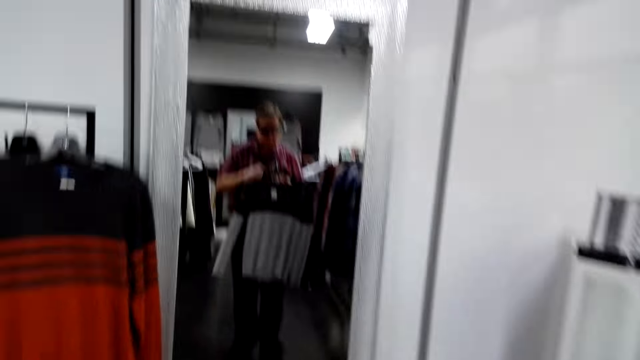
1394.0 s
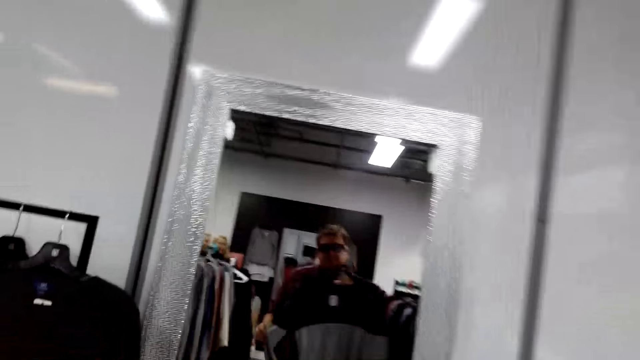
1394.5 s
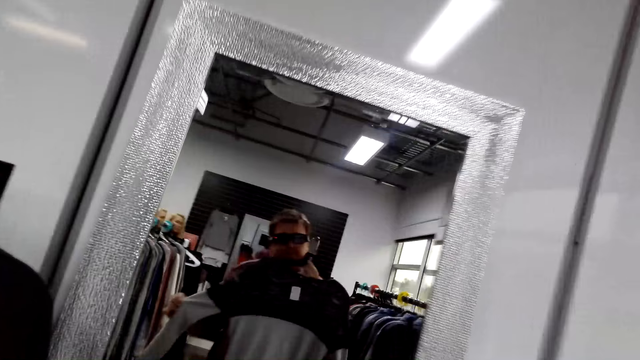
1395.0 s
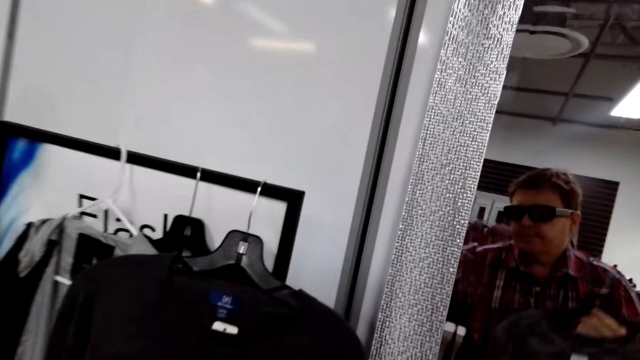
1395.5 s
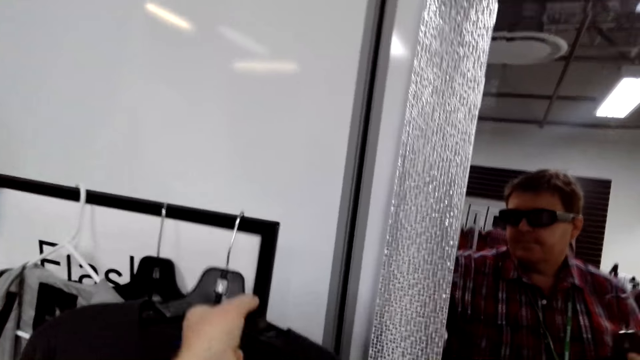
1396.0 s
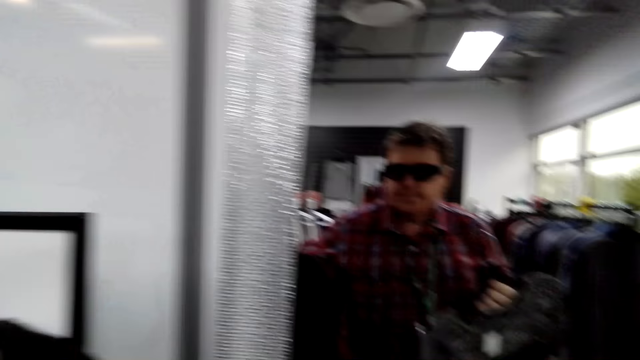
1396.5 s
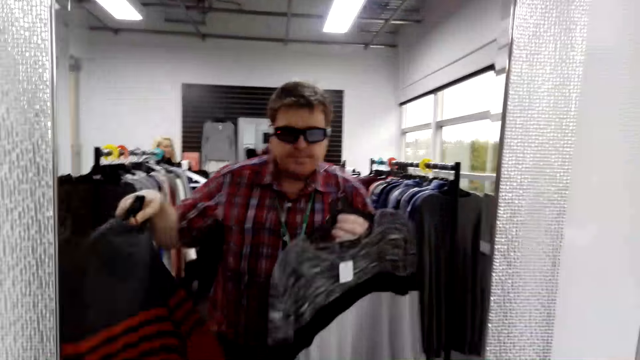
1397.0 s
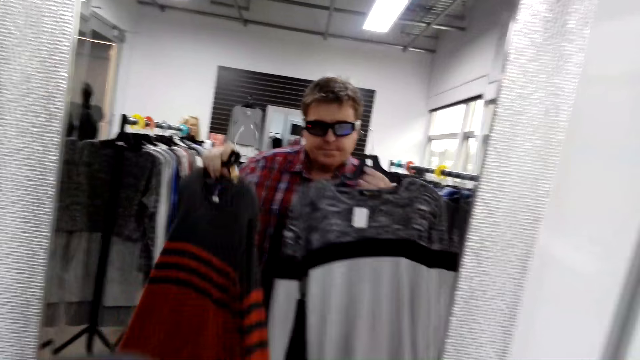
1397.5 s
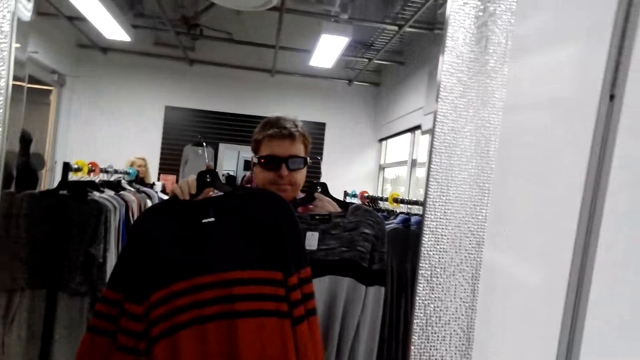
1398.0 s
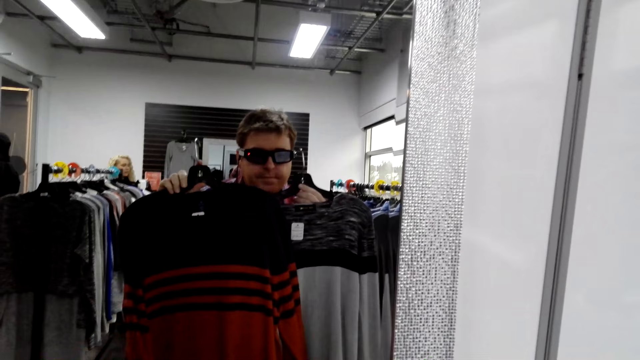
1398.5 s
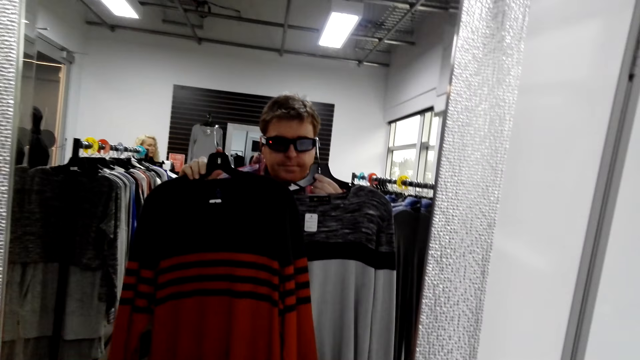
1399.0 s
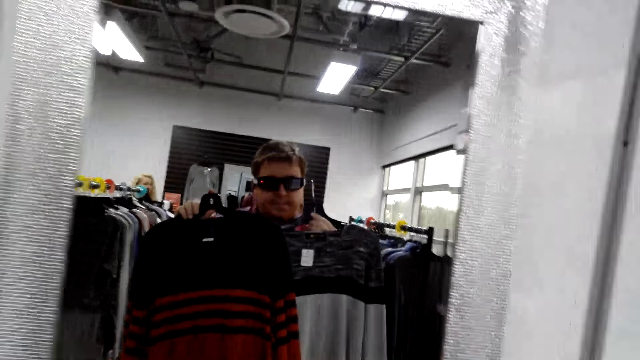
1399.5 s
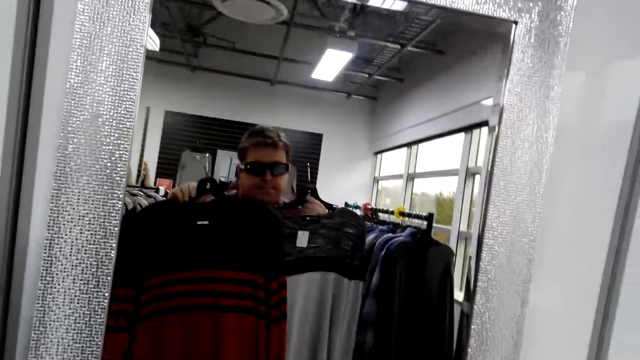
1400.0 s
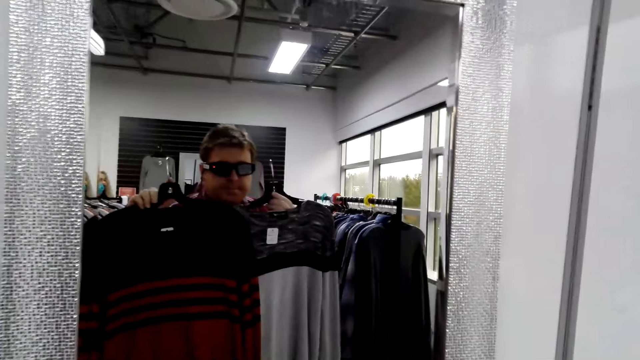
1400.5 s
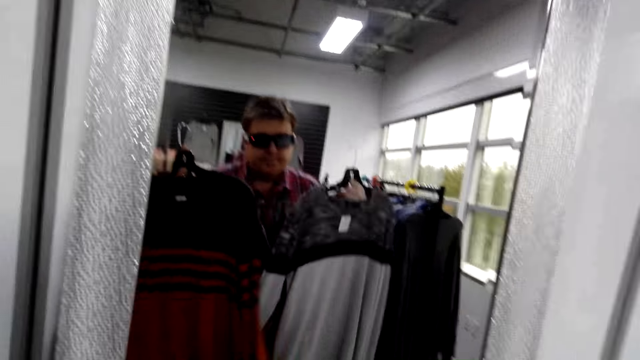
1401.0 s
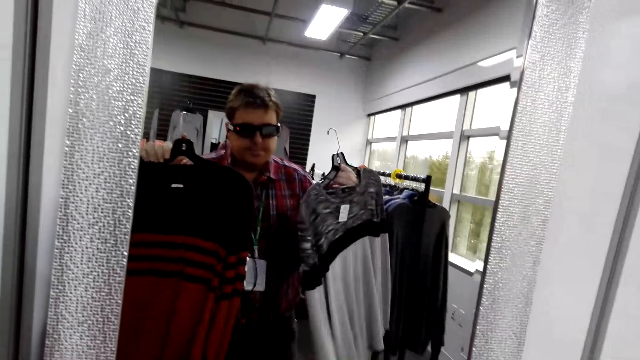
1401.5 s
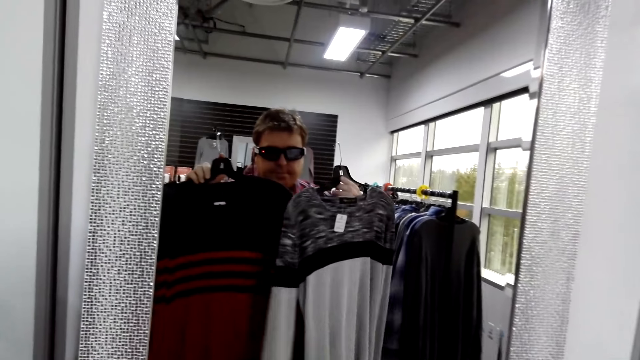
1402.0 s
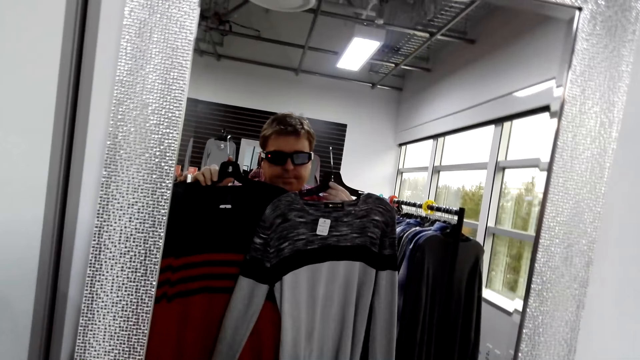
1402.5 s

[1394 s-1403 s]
The camera wearer looks at himself in the mirror. They remove the hanger from the rack. They look at themselves in the mirror.

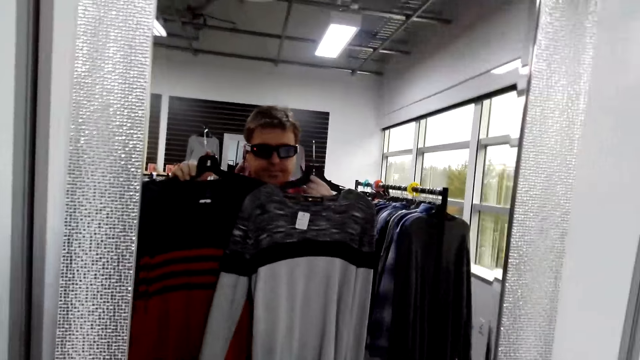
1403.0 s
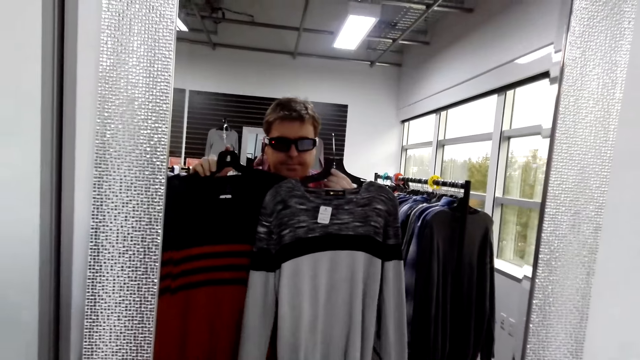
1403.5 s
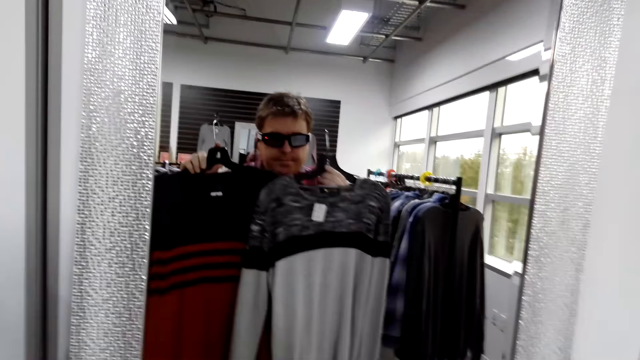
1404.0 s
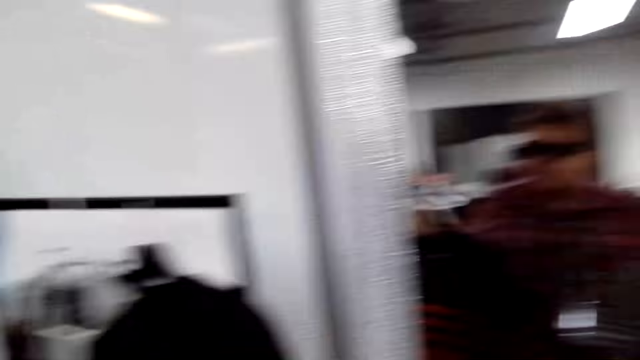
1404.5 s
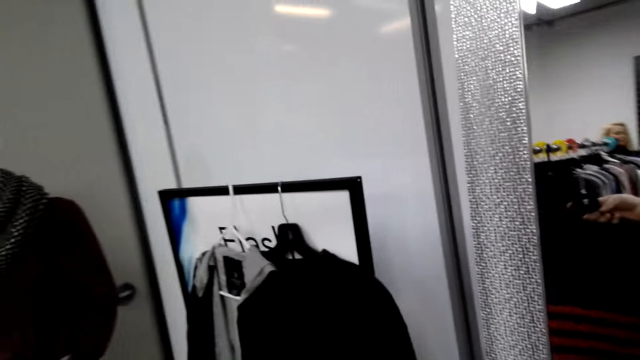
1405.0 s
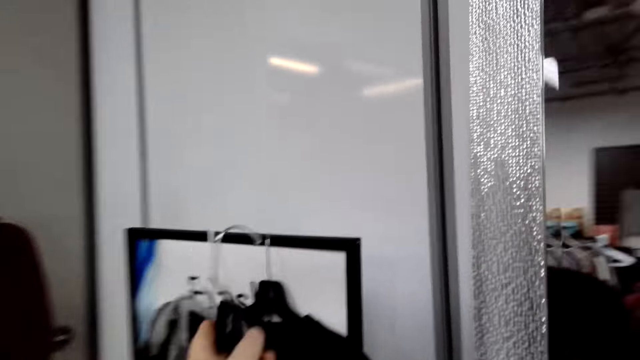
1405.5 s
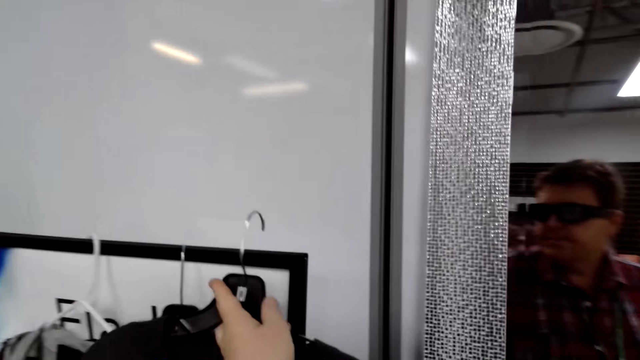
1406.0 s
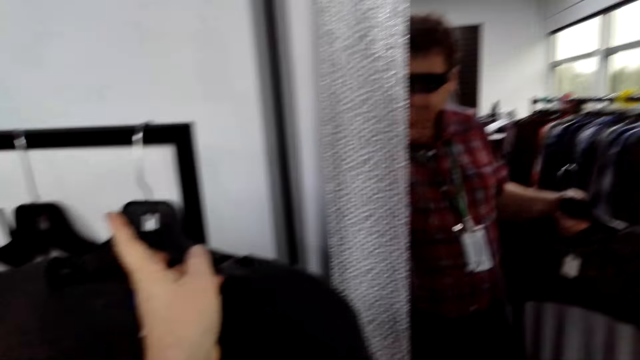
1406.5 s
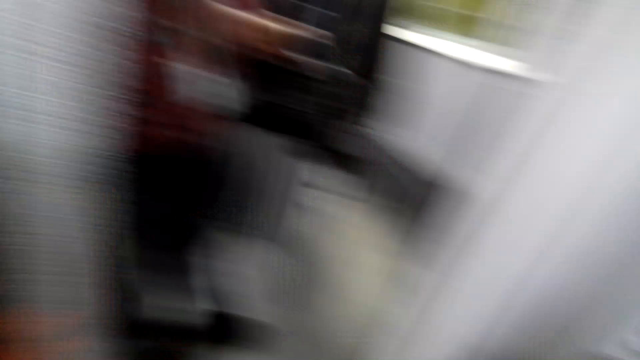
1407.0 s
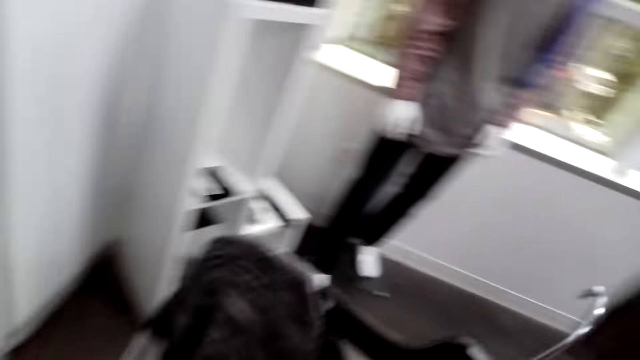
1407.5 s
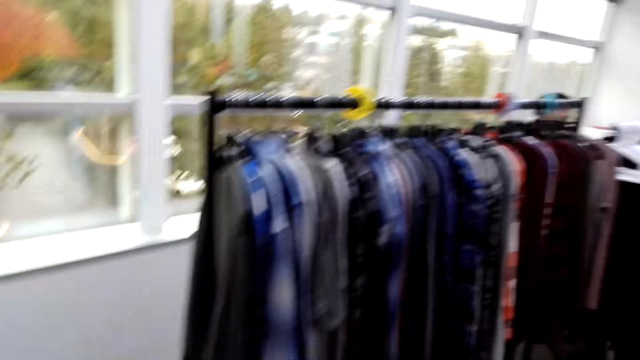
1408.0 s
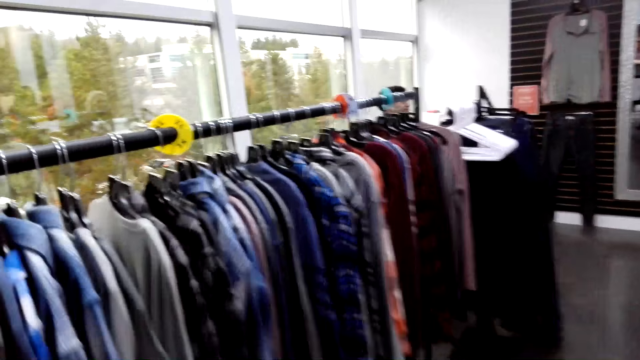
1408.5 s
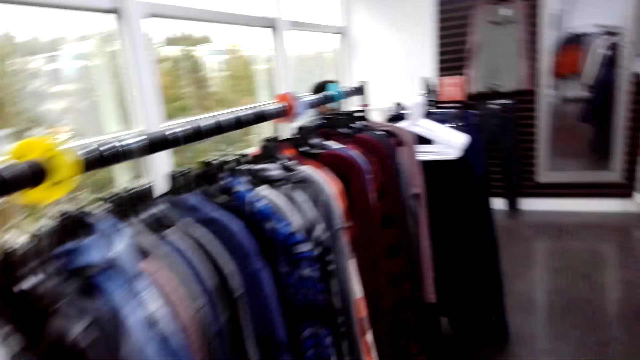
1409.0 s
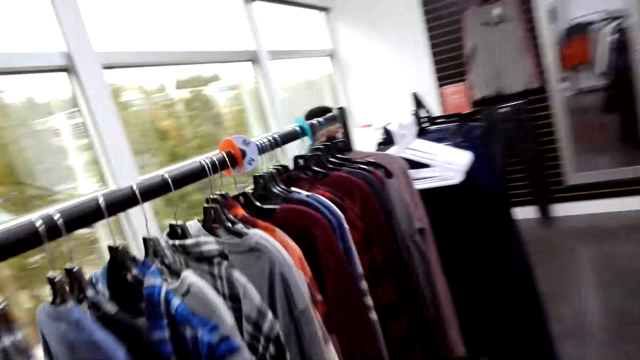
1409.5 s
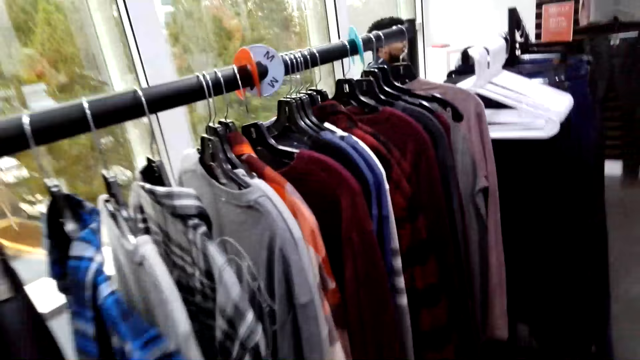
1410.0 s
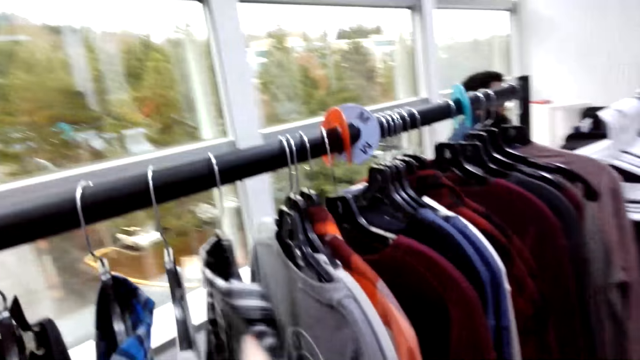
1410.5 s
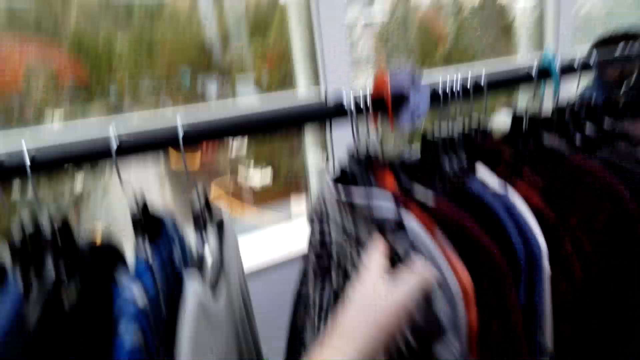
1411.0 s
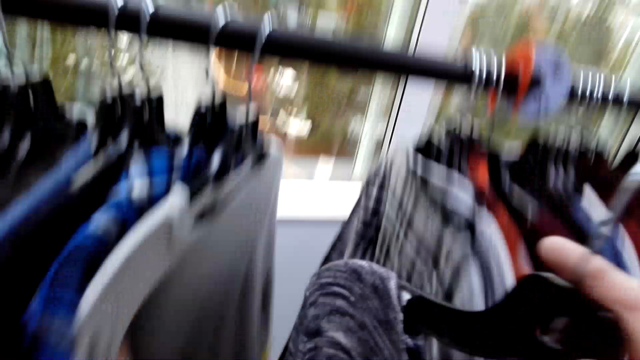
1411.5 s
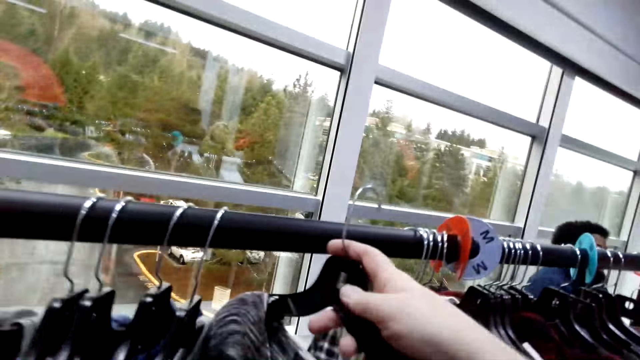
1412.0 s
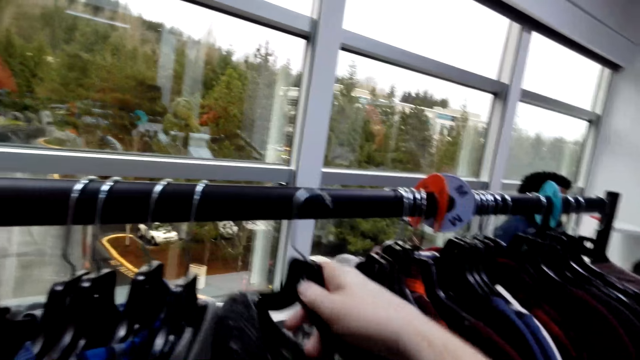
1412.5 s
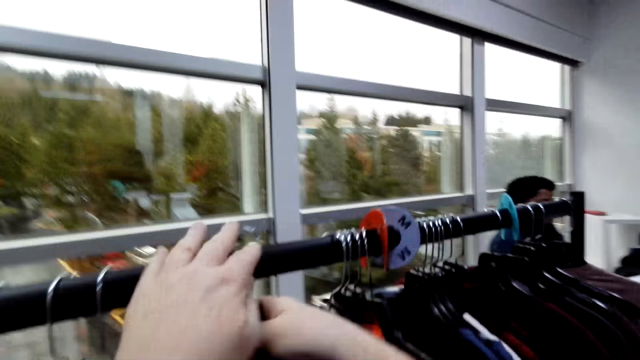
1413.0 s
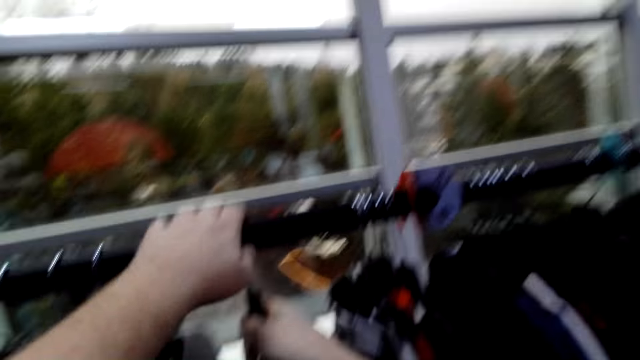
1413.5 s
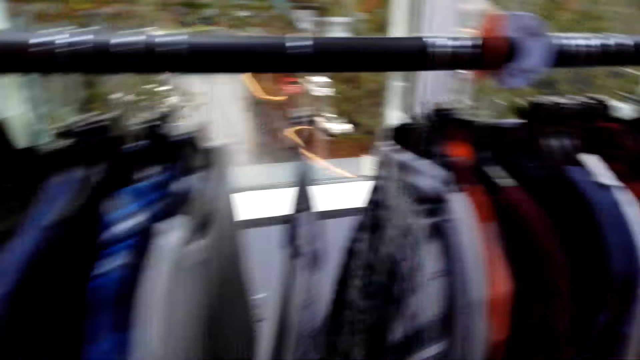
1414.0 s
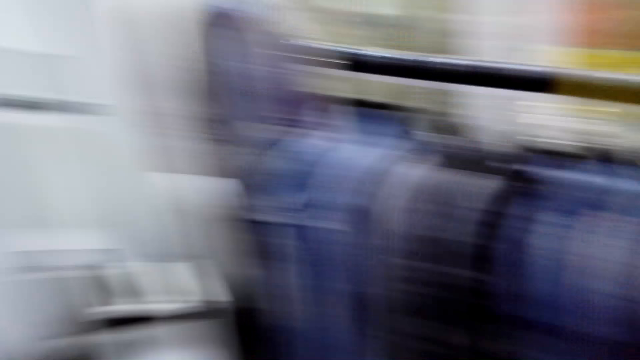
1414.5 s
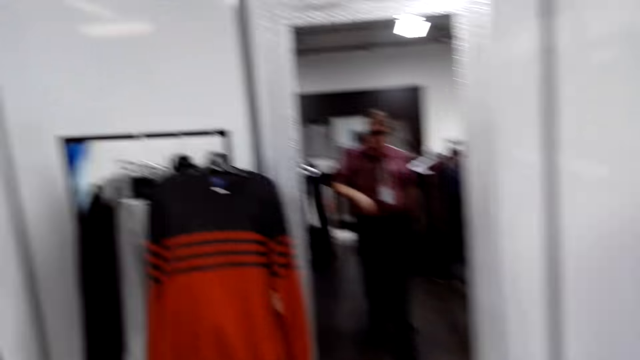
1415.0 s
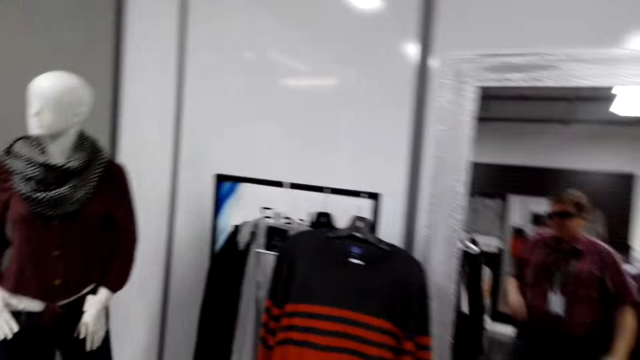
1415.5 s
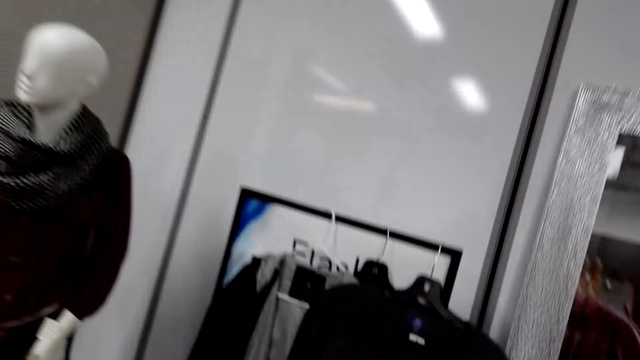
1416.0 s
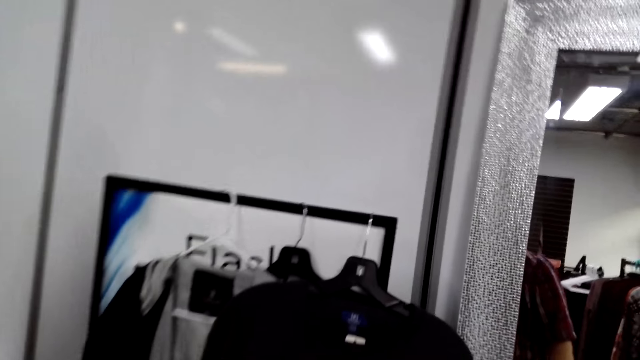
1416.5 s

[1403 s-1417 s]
The camera wearer hangs the hanger on the rack. They walk towards the rack. They move the clothes on the rack. They look at the clothes in the cloth line. They hang the hanger on the rack. They walk towards the mirror.
